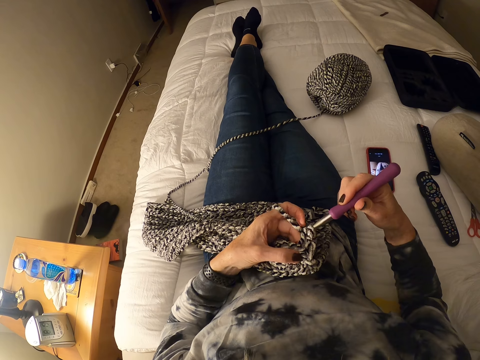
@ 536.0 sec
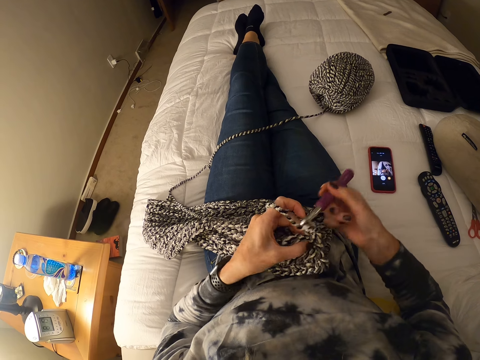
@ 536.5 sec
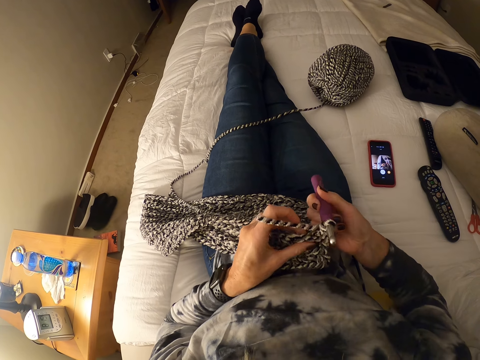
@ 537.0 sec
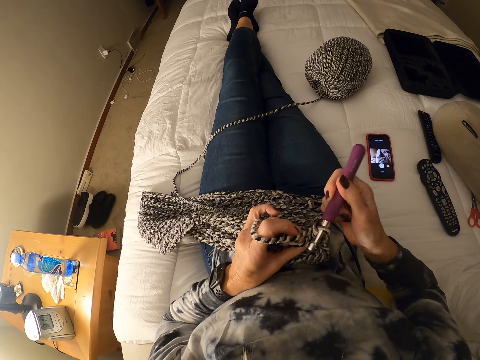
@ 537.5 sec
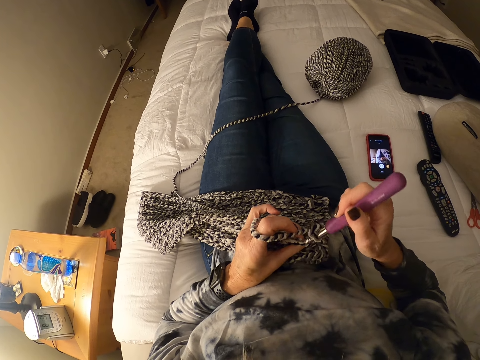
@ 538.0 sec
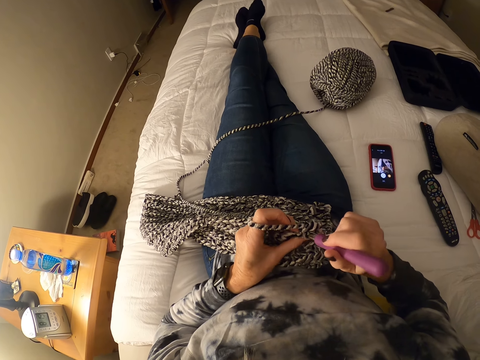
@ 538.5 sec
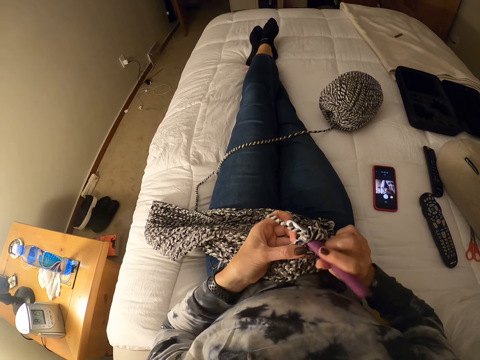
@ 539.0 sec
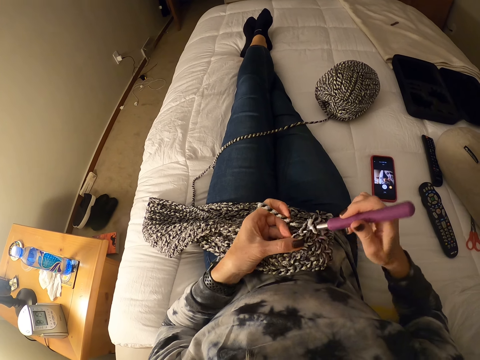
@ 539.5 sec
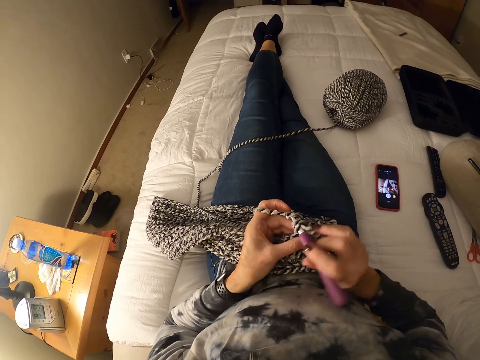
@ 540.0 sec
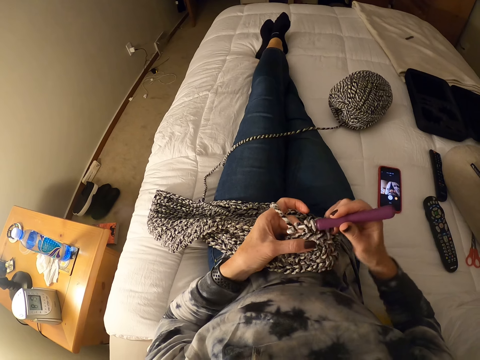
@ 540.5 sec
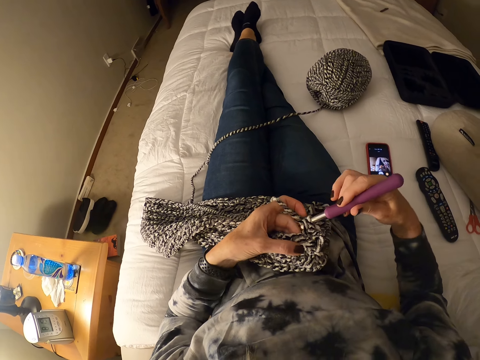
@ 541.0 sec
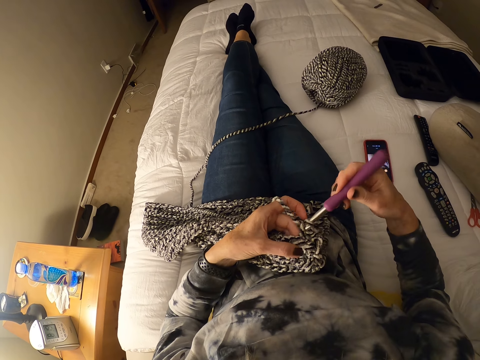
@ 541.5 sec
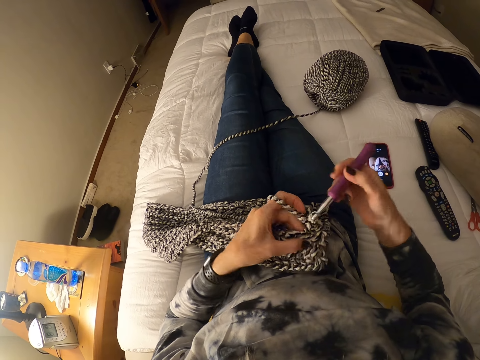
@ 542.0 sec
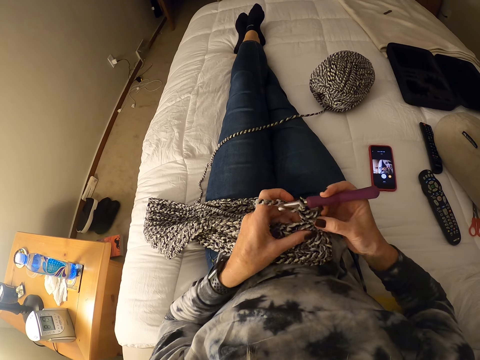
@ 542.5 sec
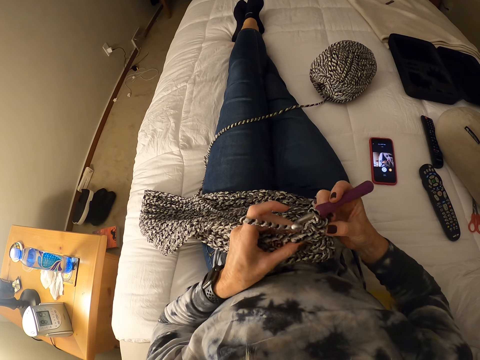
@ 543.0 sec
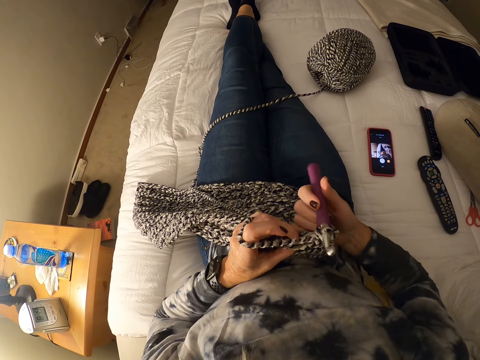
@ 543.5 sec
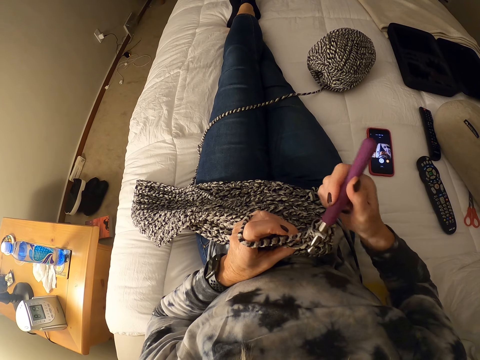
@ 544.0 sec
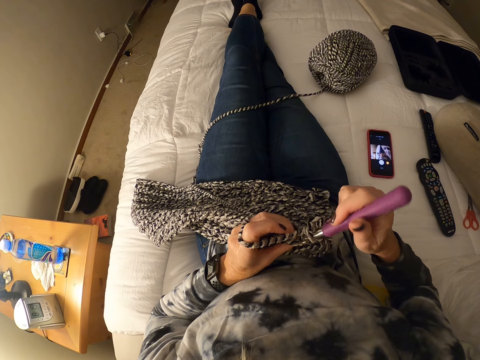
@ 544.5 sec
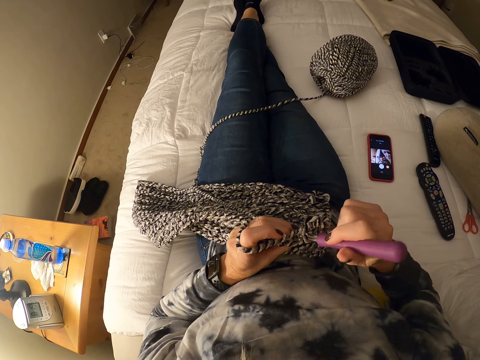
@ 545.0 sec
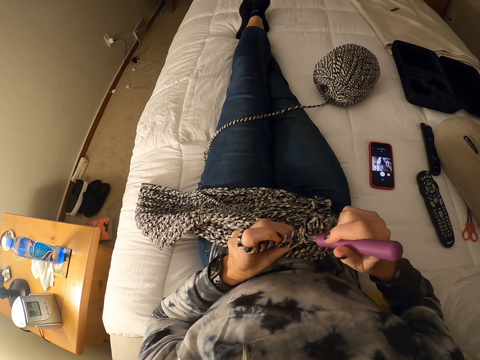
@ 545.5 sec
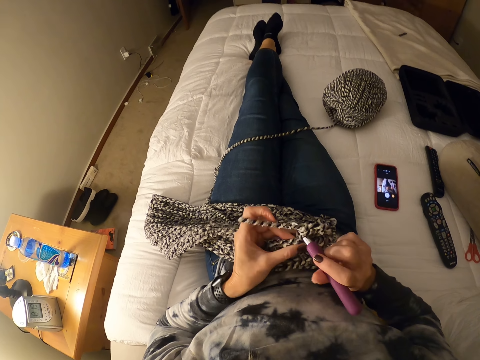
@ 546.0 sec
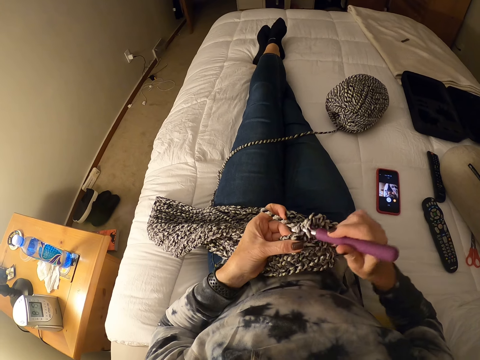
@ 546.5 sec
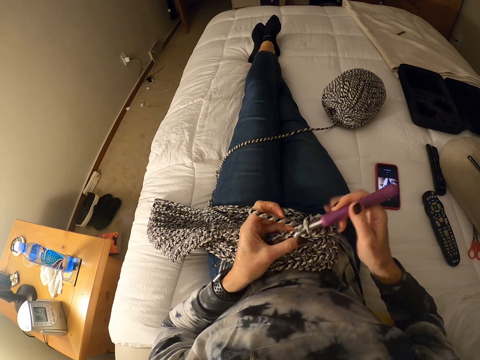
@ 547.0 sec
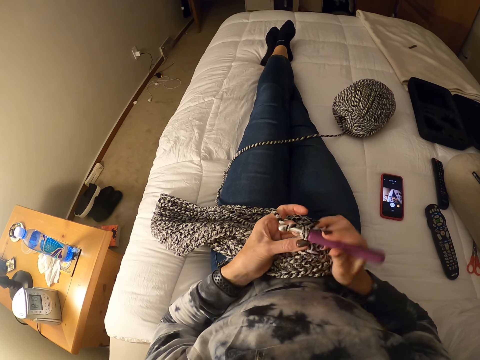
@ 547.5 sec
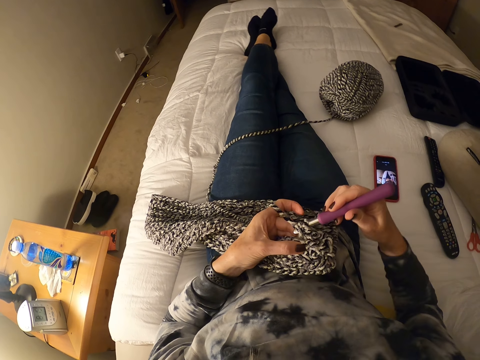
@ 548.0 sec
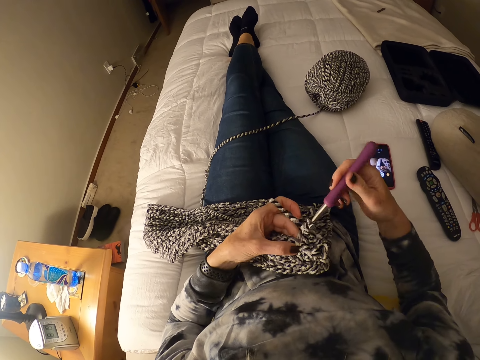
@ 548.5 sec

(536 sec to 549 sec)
The camera wearer sews a piece of yarn using crochet. They do so repeatedly.

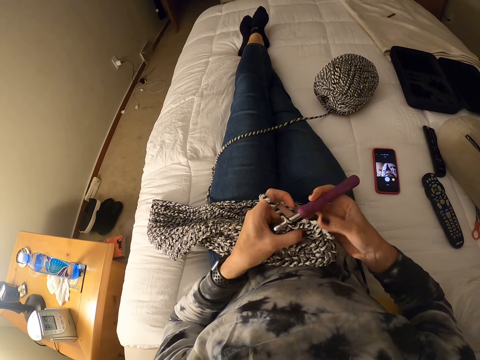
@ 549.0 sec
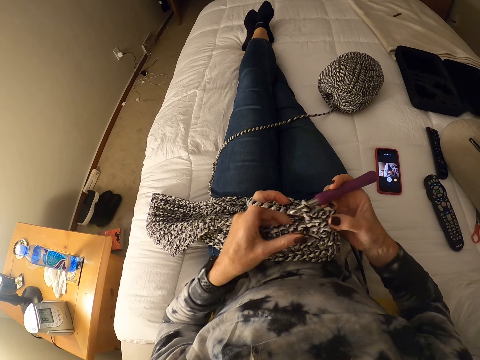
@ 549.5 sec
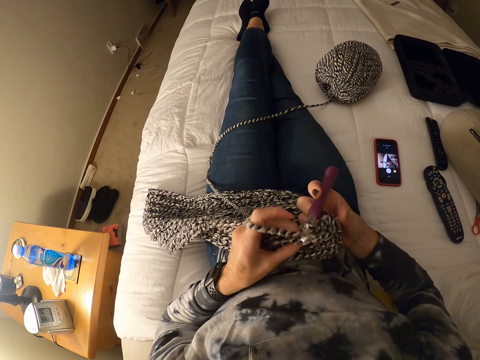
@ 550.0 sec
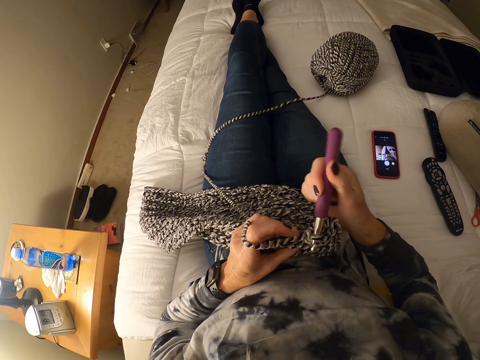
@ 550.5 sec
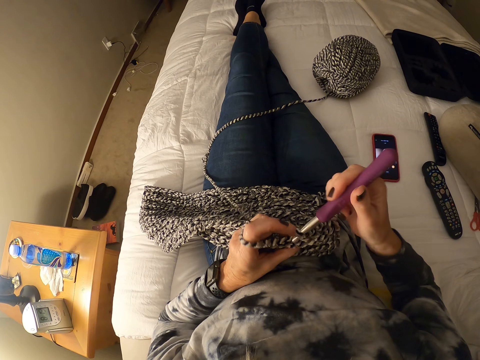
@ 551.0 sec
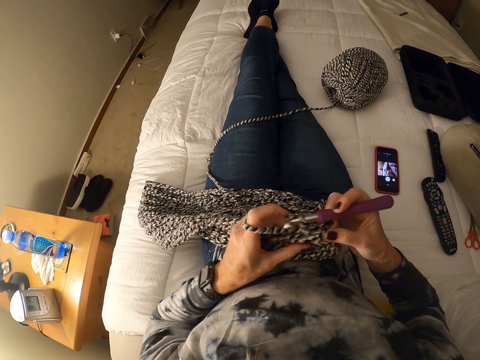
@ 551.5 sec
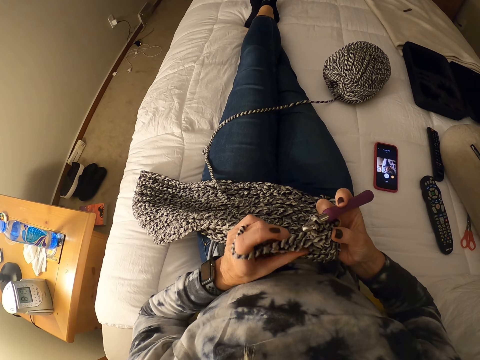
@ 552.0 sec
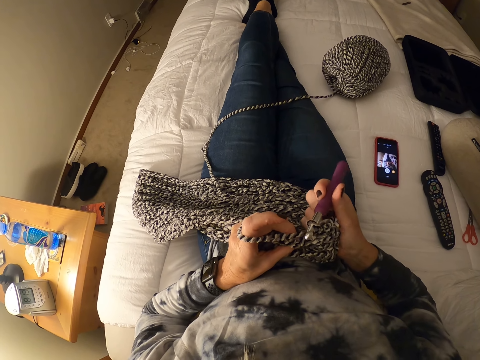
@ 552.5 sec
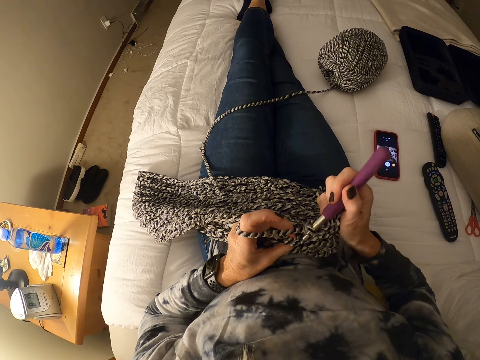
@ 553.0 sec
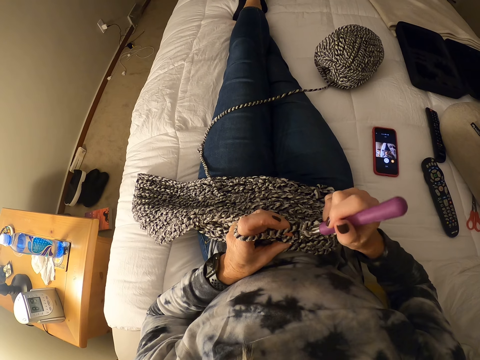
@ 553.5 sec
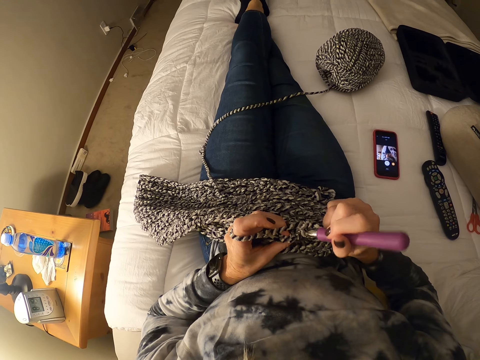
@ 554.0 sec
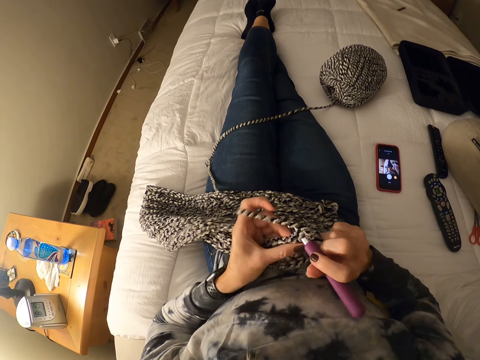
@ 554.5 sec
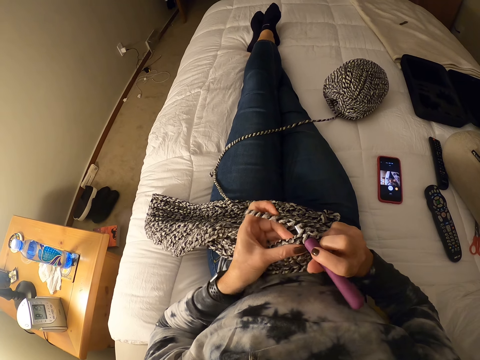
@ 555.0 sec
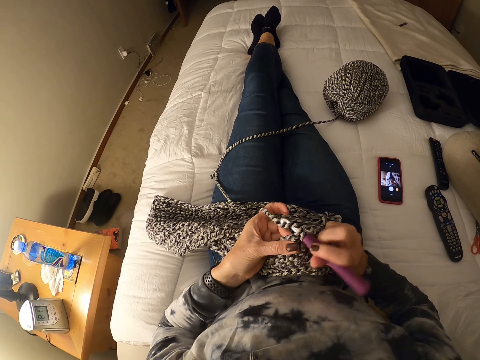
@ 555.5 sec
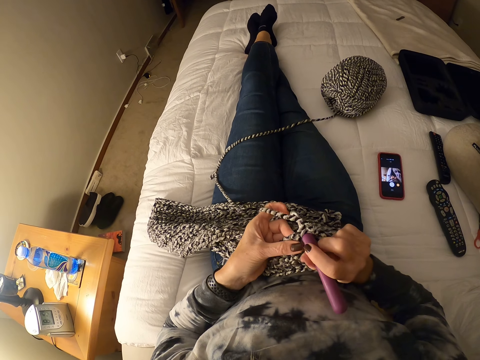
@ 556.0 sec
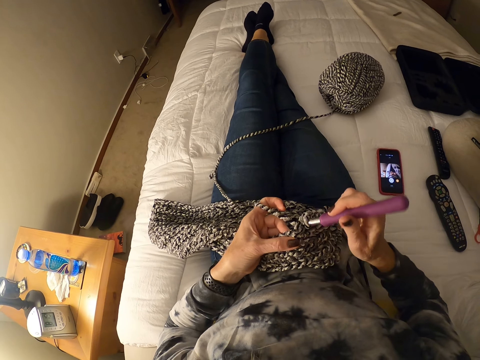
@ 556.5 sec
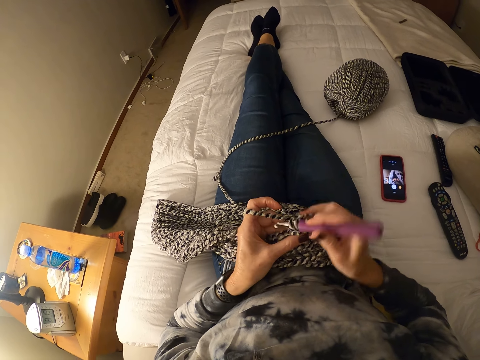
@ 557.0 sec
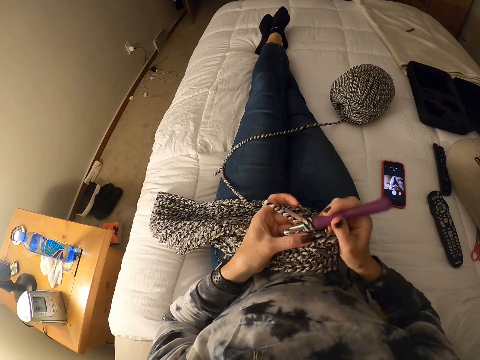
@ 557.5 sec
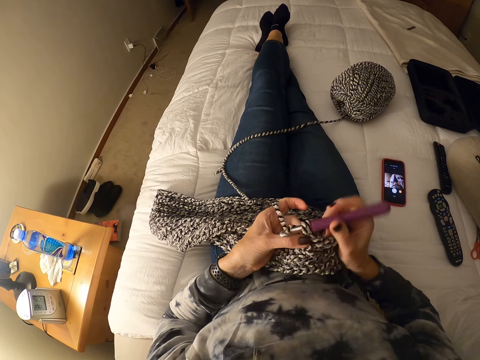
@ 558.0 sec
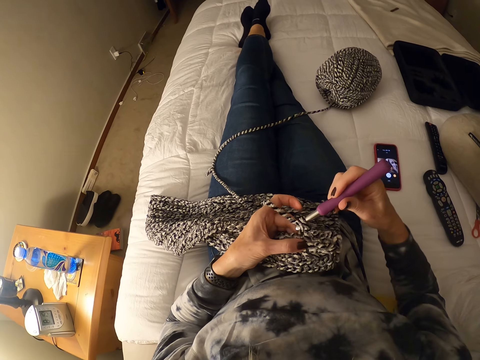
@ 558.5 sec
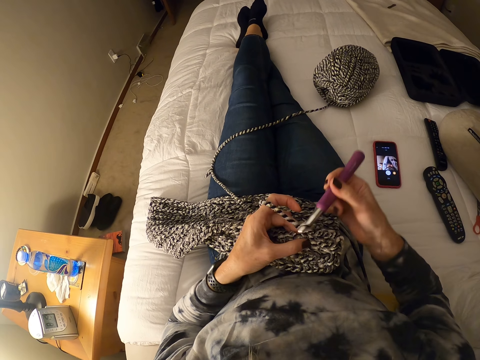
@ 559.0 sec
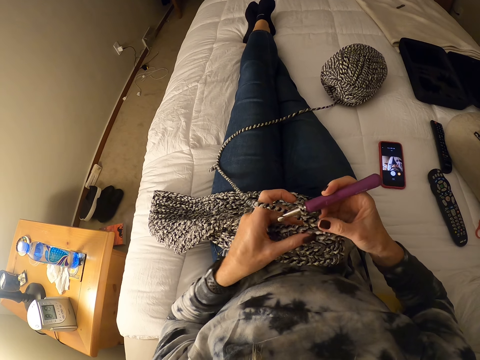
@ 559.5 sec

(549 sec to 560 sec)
The camera wearer sews a piece of yarn using crochet. They do so repeatedly.

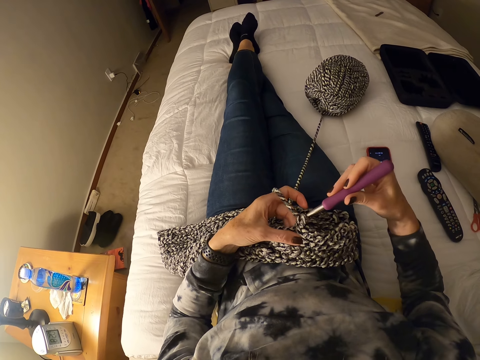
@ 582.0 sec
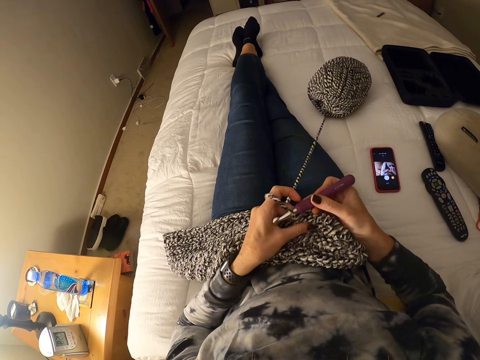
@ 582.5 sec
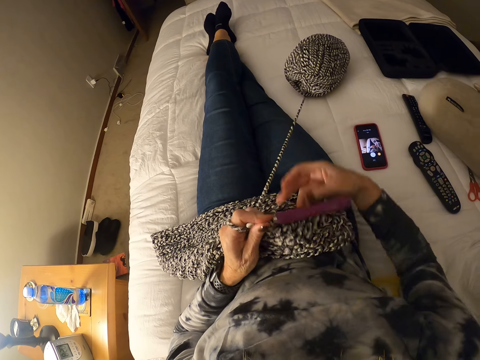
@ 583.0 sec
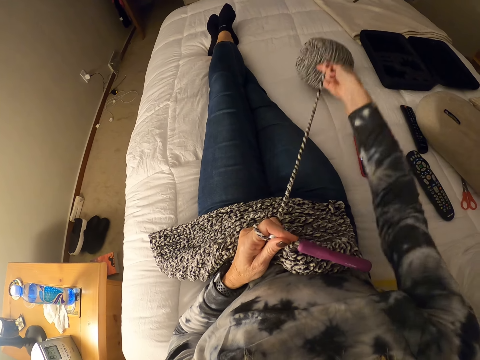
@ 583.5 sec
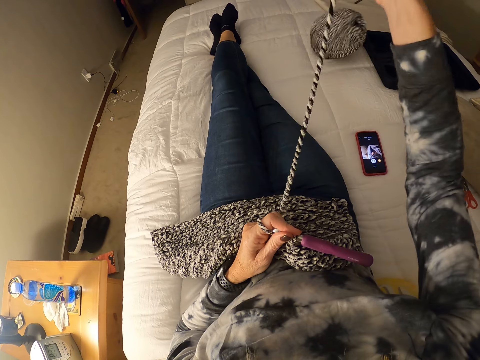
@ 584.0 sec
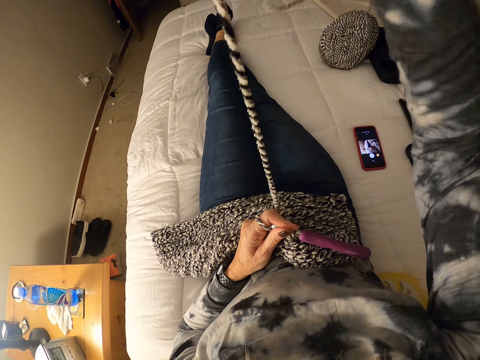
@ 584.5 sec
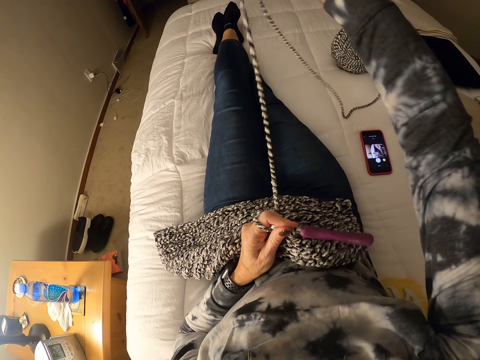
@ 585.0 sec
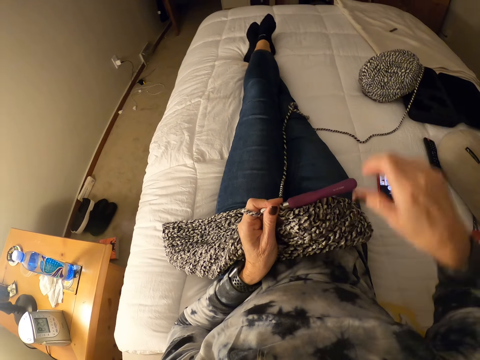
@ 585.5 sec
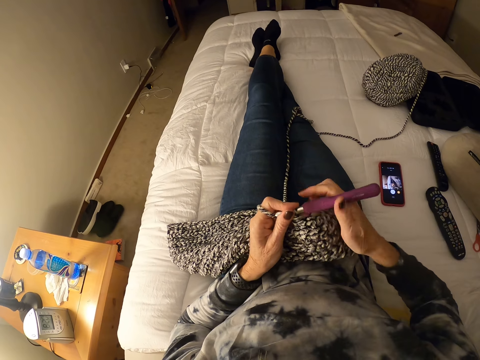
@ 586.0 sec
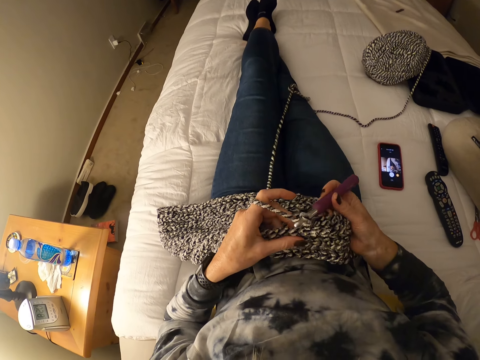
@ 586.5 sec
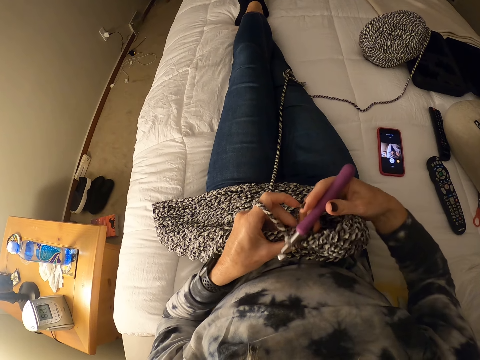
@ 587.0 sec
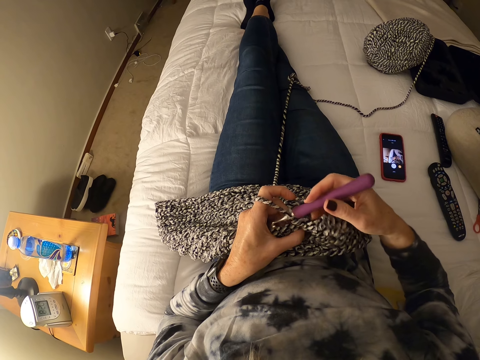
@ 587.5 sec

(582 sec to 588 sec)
The camera wearer straightens a fabric. She pulls at the yarn with her right hand. She crochets with the yarn.
